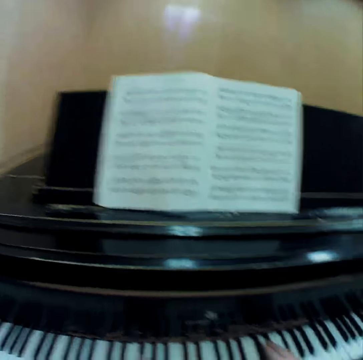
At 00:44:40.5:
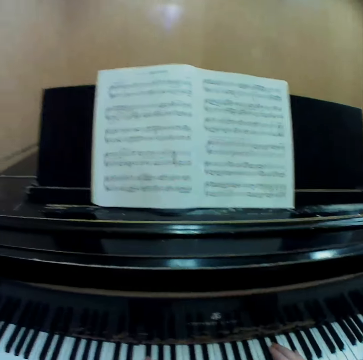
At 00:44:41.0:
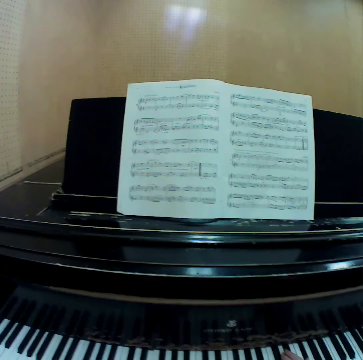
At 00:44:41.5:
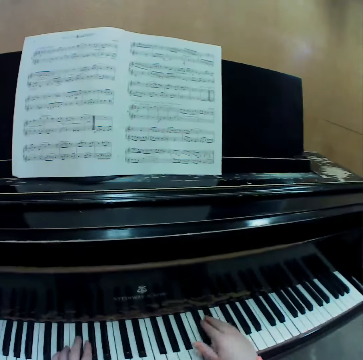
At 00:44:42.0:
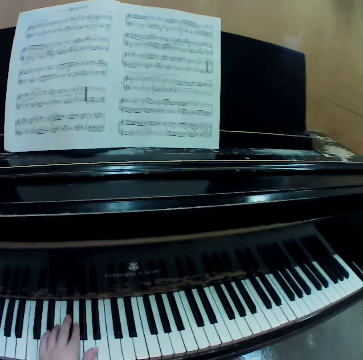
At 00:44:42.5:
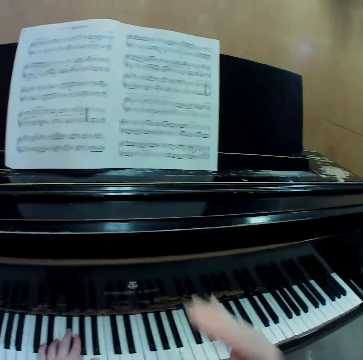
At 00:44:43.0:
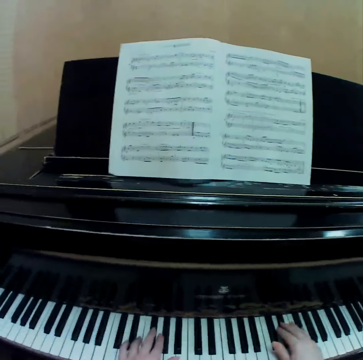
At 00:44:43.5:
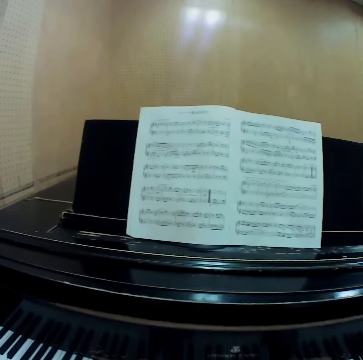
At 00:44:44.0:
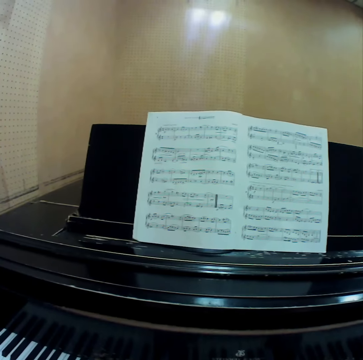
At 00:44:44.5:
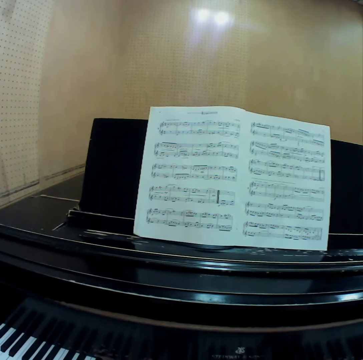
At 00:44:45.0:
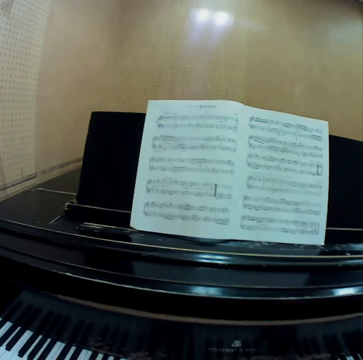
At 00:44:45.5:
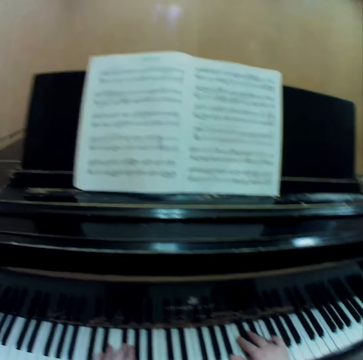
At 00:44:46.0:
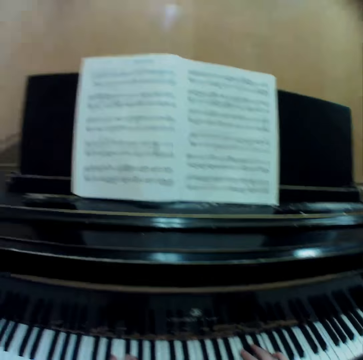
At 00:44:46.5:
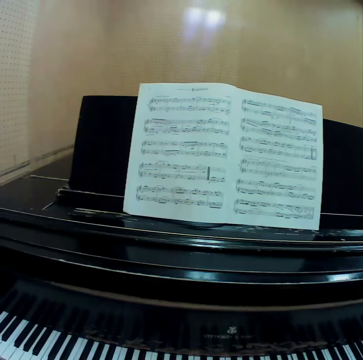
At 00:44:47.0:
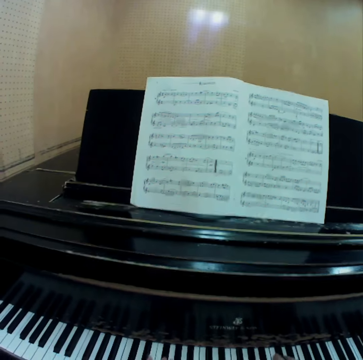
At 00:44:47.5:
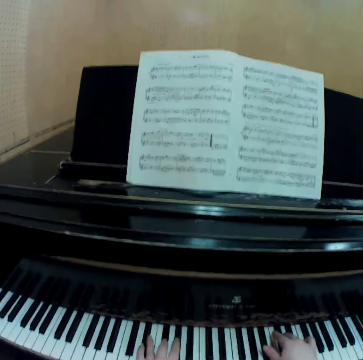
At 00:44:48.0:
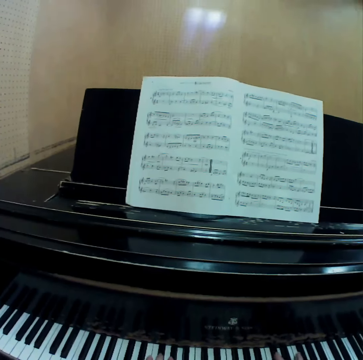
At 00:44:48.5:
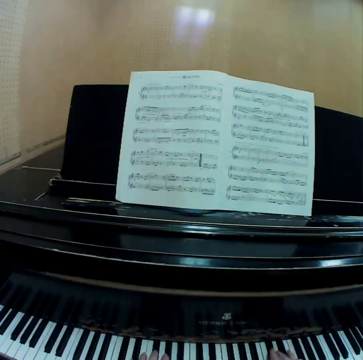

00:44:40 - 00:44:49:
The camera wearer lets go of the piano. She touches her face with her right hand. She holds the piano with both her hands. She plays the piano with both her hands.

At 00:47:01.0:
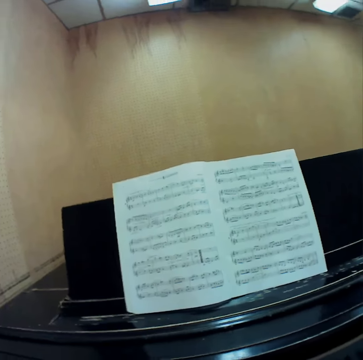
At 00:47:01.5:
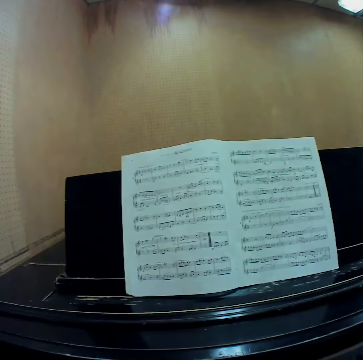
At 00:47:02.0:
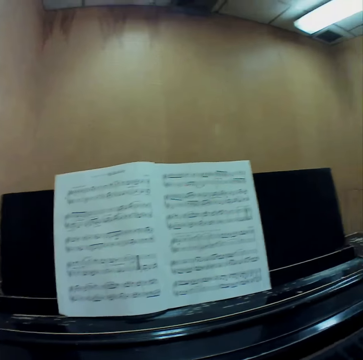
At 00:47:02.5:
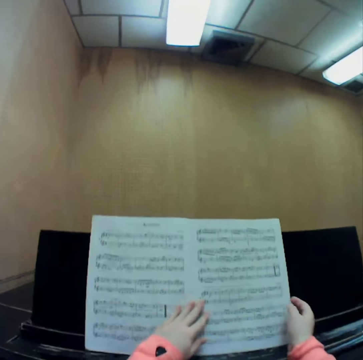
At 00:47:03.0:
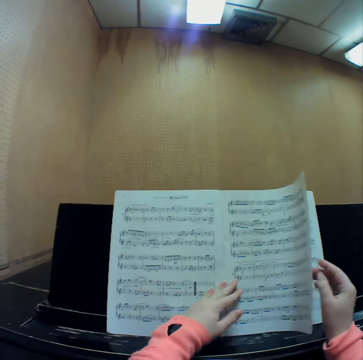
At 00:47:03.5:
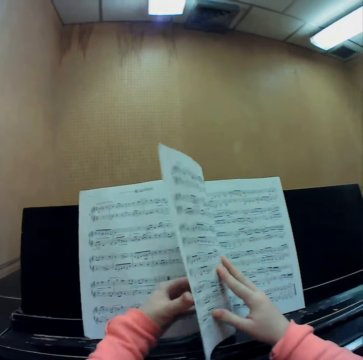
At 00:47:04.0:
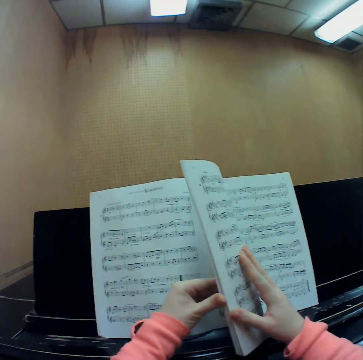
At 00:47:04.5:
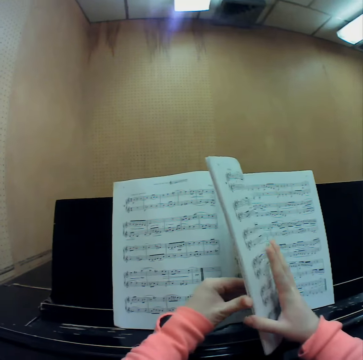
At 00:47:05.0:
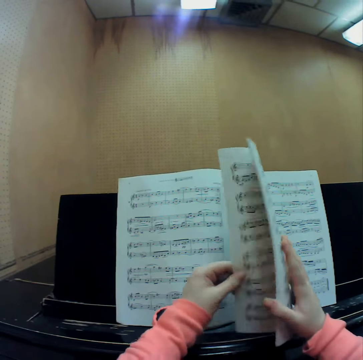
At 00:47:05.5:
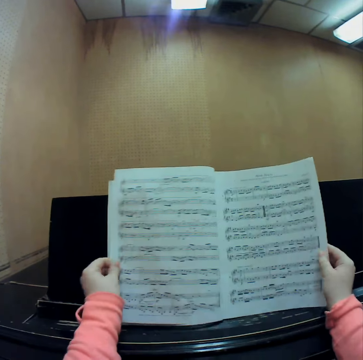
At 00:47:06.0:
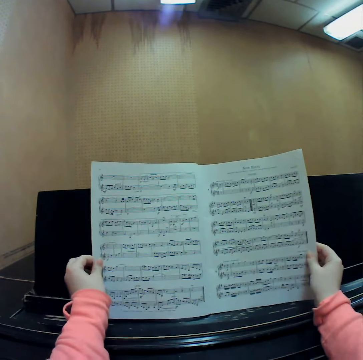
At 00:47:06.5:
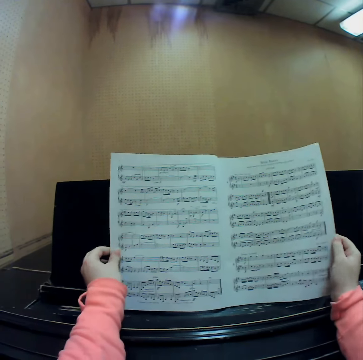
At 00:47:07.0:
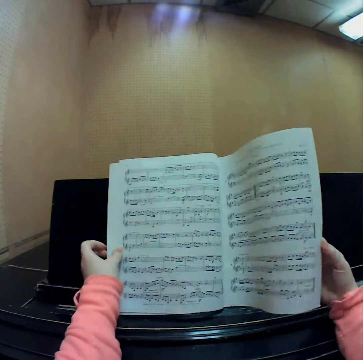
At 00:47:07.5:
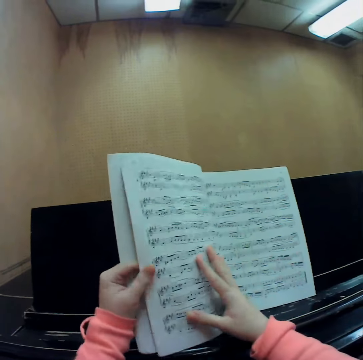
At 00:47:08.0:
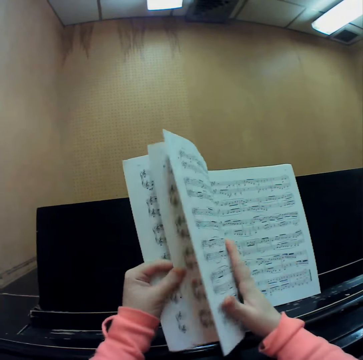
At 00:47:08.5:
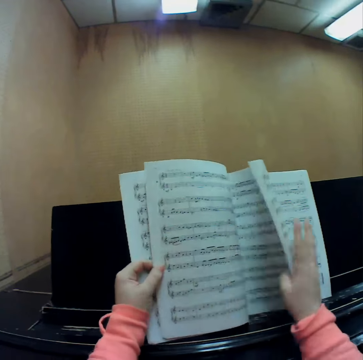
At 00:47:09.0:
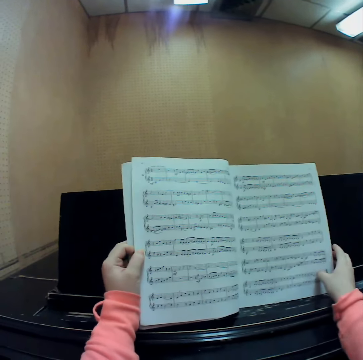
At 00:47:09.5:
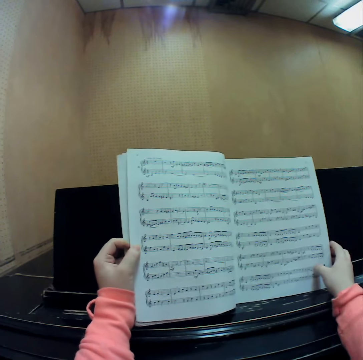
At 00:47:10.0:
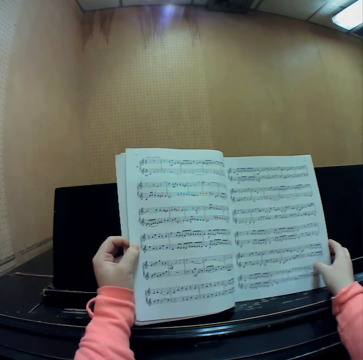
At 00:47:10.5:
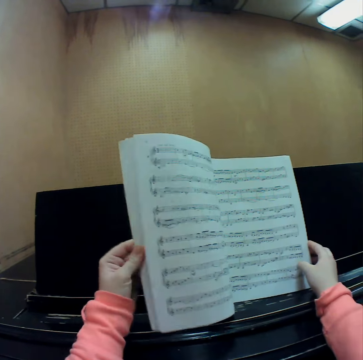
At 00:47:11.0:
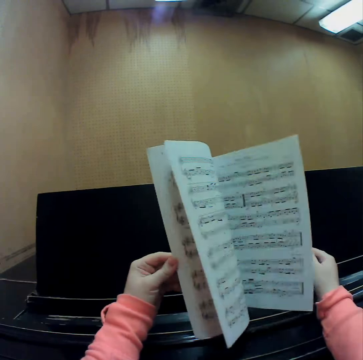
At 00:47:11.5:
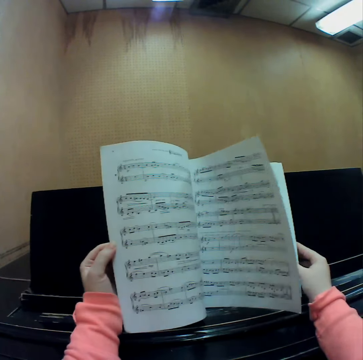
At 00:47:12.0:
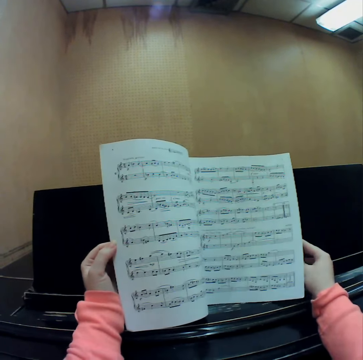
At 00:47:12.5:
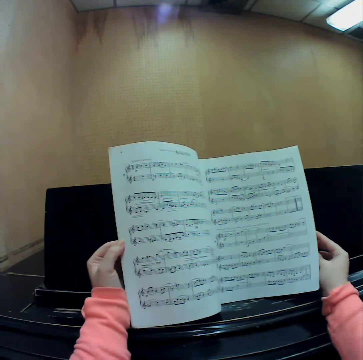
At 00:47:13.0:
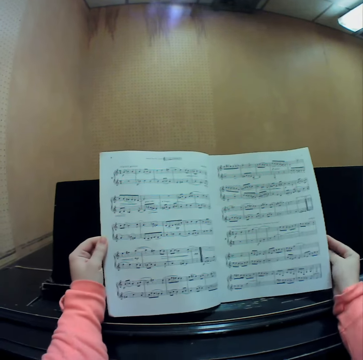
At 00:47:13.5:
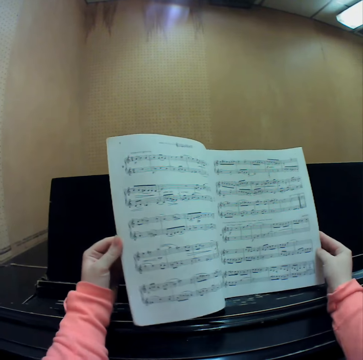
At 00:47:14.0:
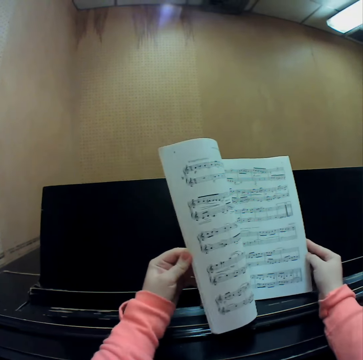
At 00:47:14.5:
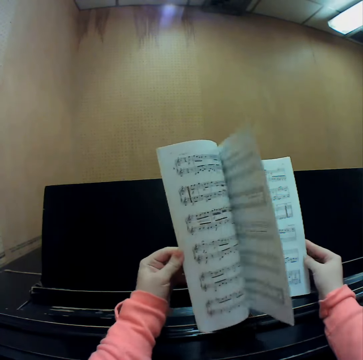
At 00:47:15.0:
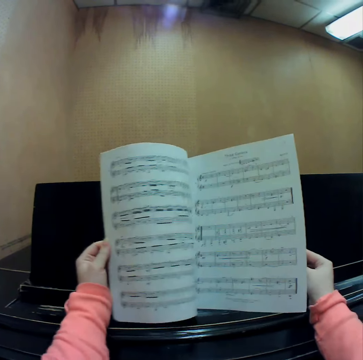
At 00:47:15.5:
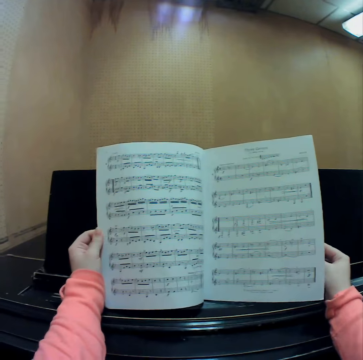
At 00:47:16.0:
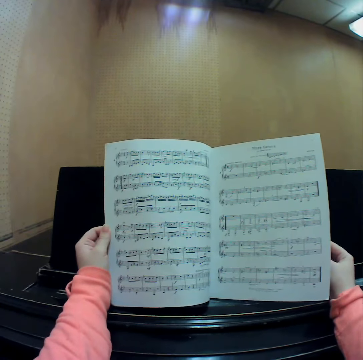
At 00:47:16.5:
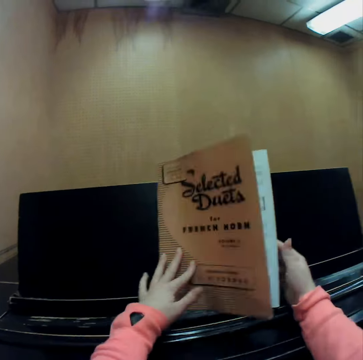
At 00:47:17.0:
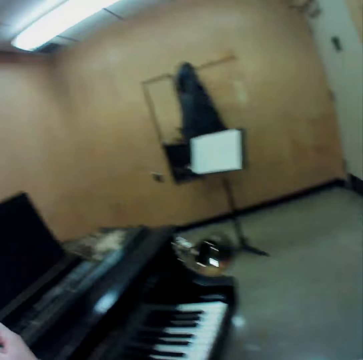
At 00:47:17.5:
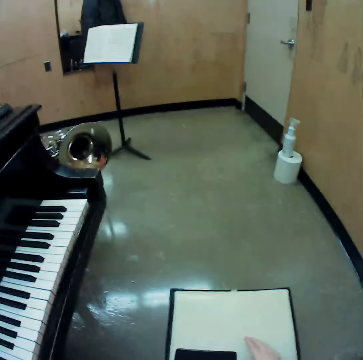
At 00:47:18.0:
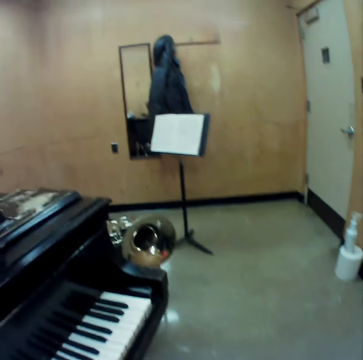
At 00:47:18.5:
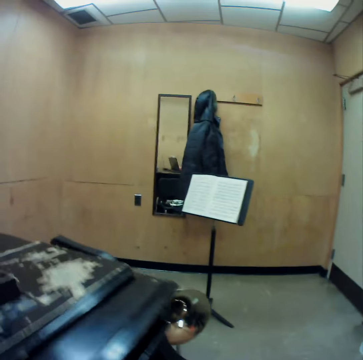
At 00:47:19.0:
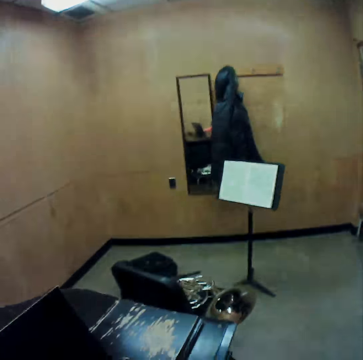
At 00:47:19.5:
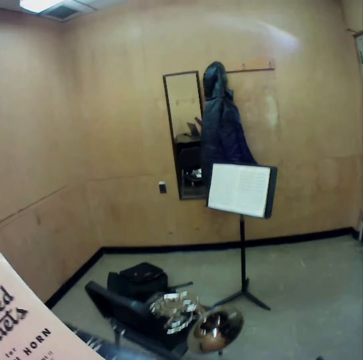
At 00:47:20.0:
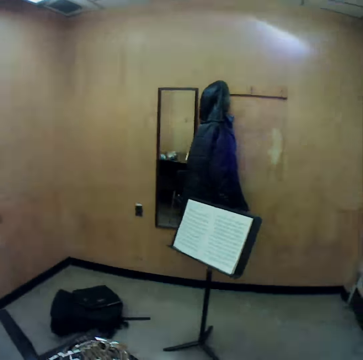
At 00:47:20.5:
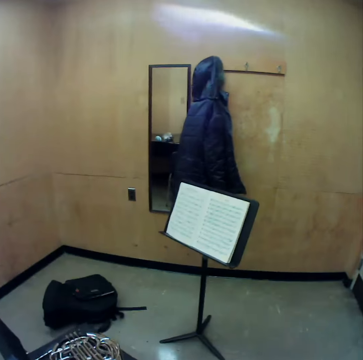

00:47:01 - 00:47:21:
The camera wearer holds a music manuscript or song book on top of the piano with both hands. She flips through the pages of the music manuscript with both hands. She reads the page of the book. She flaps the pages of the book. She reads the page of the book. She flaps the pages of the book. She holds the pages of the music manuscript with both hands. She closes the music manuscript with her left hand. She picks up the music manuscript from the piano with both hands. She walks towards a lectern with the music manuscript in her hands. She turns around.

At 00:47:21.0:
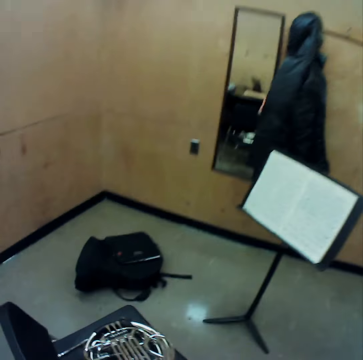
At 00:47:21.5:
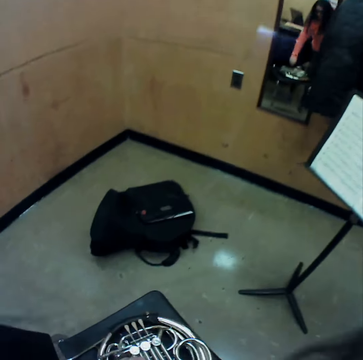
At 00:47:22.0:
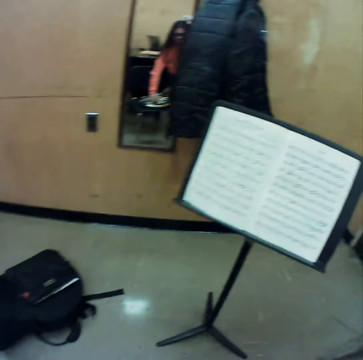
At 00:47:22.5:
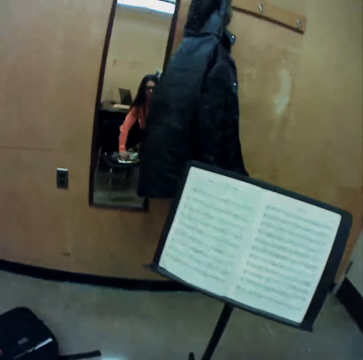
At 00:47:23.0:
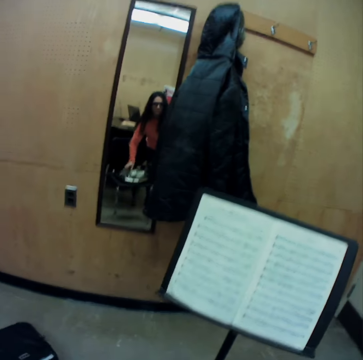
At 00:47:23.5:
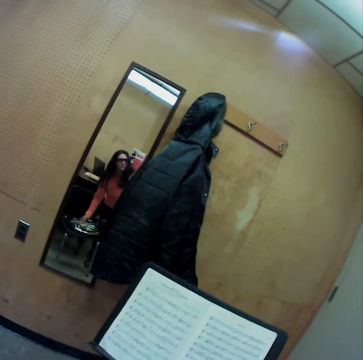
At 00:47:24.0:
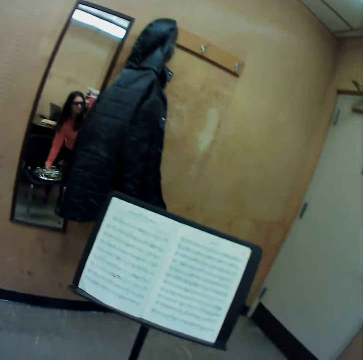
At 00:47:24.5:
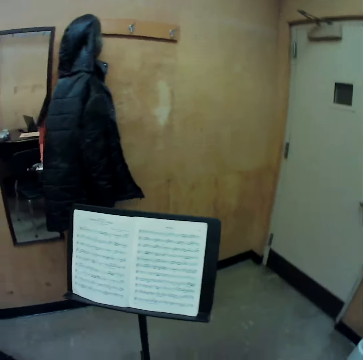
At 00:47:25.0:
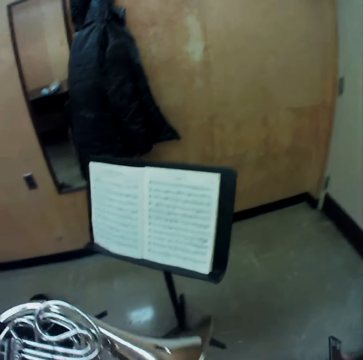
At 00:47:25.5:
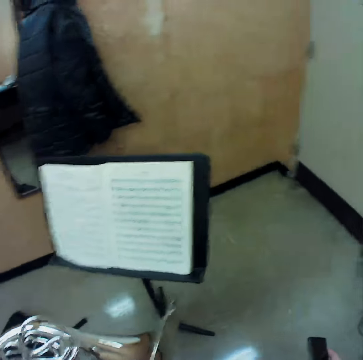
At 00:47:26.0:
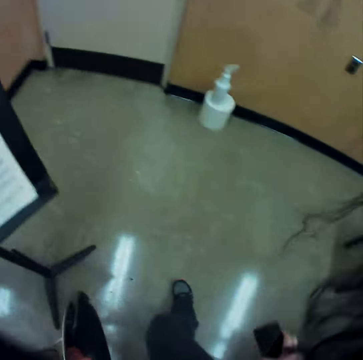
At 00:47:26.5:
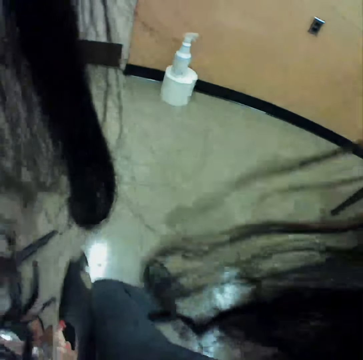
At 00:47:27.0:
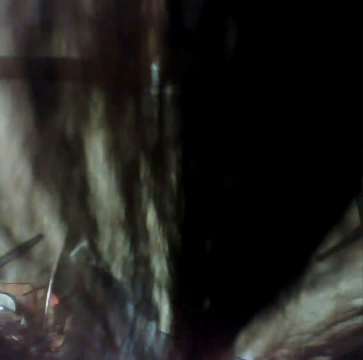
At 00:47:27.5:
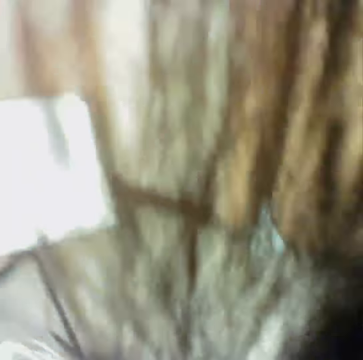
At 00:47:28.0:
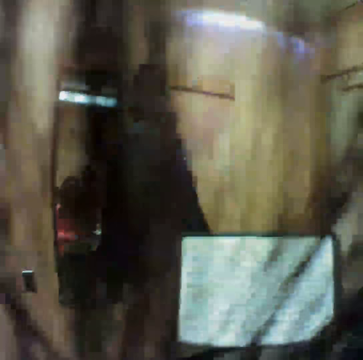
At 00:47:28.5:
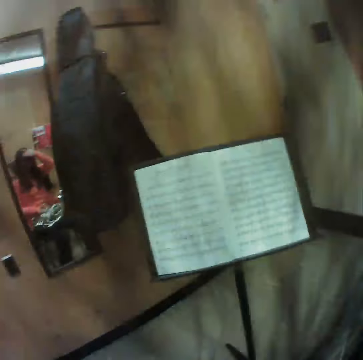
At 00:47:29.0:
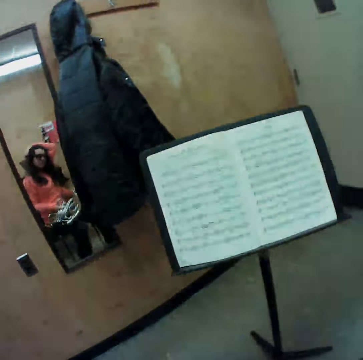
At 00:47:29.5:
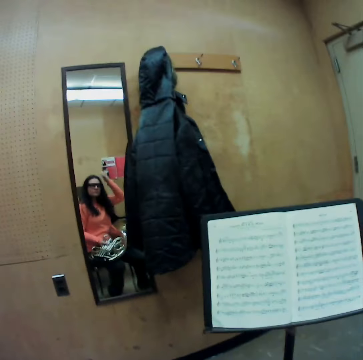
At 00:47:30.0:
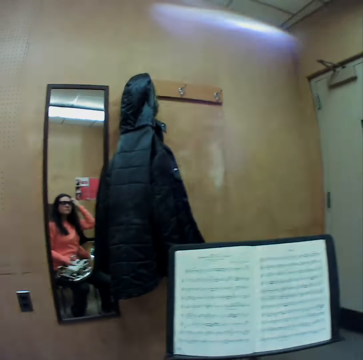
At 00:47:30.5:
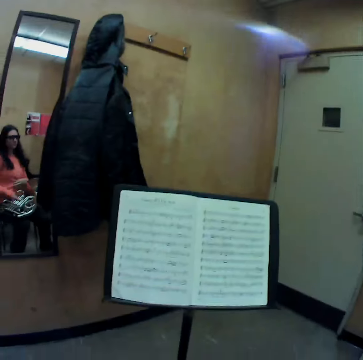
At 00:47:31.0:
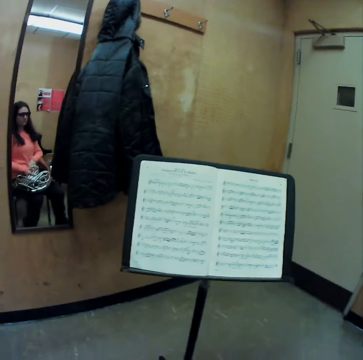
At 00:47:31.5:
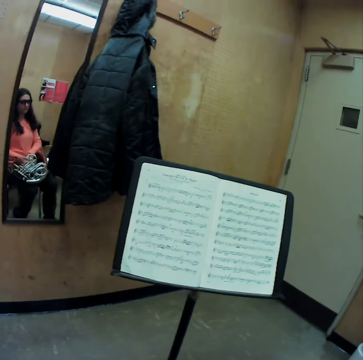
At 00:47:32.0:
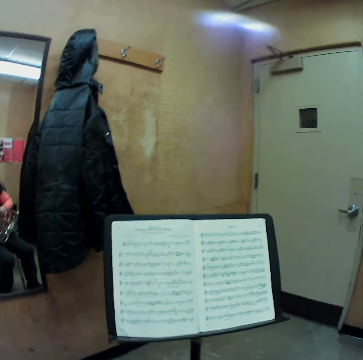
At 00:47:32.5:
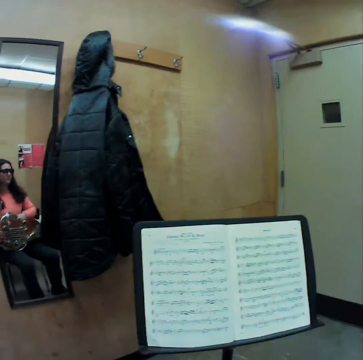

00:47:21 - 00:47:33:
The camera wearer picks up a trumpet from a stool in front of the lectern with both hands. She sits on the stool with the trumpet in her left hand and a phone in her right hand. She puts the trumpet down on the thigh.
